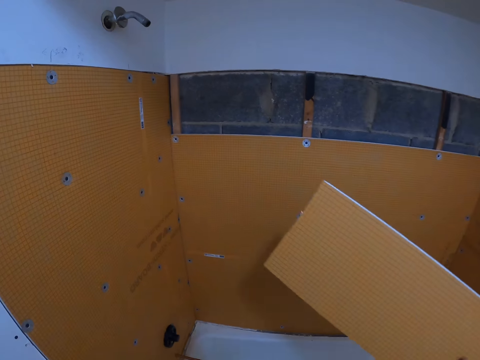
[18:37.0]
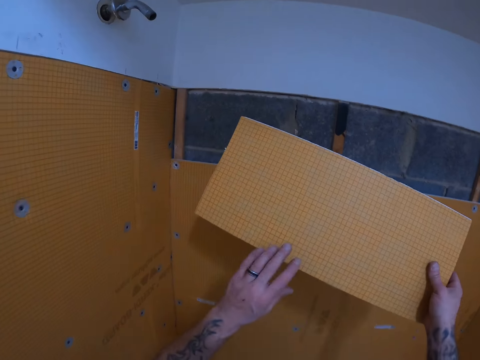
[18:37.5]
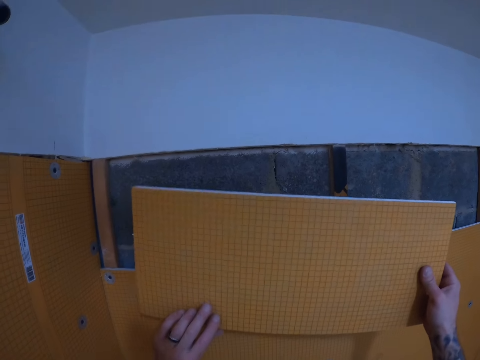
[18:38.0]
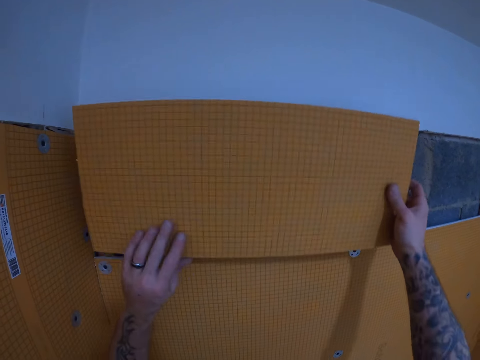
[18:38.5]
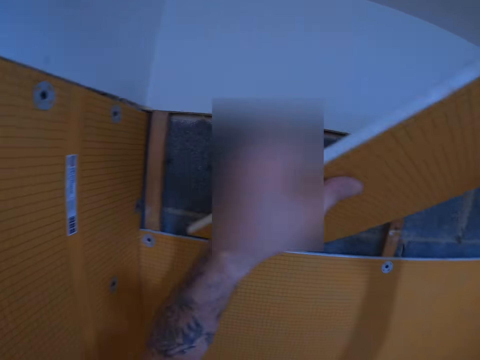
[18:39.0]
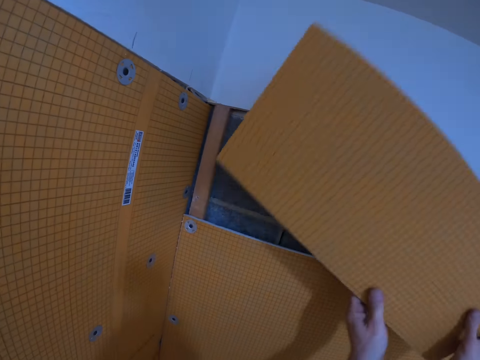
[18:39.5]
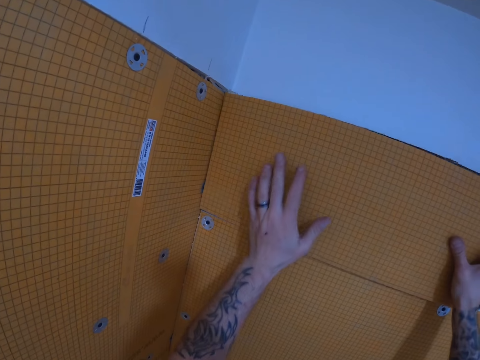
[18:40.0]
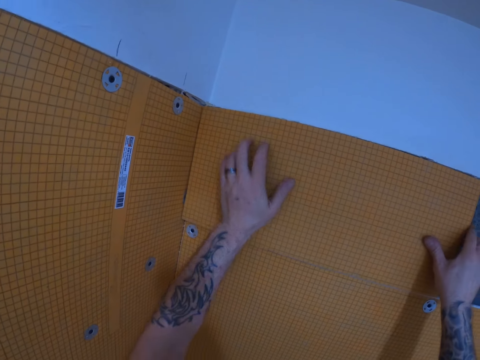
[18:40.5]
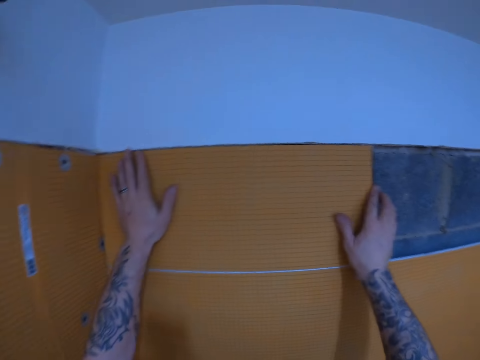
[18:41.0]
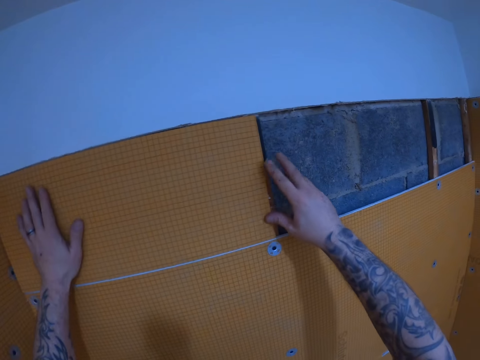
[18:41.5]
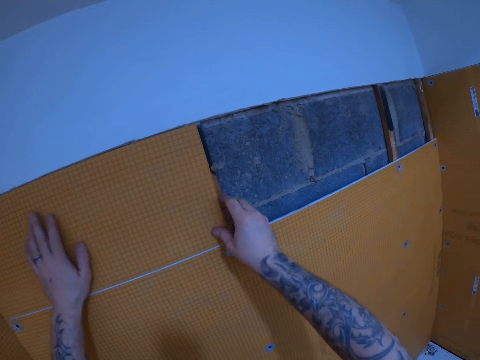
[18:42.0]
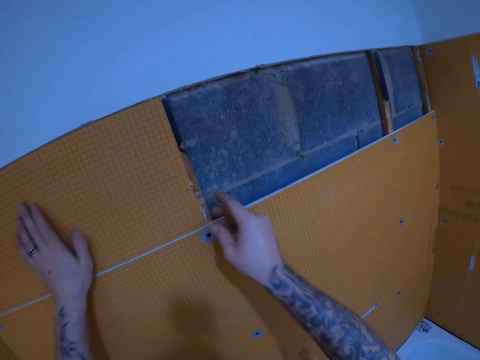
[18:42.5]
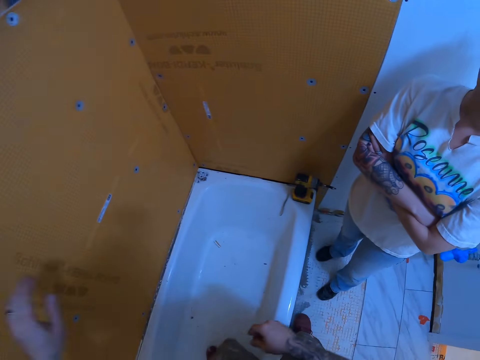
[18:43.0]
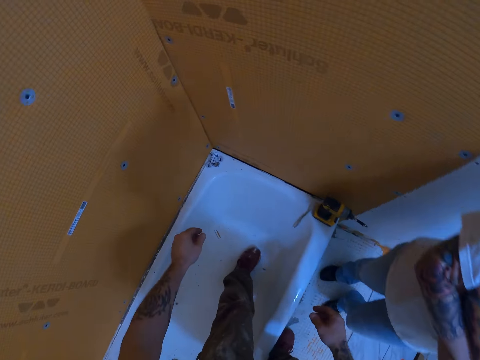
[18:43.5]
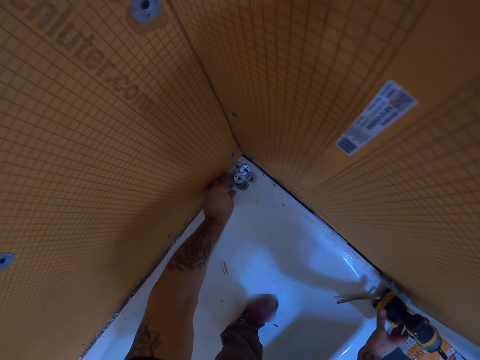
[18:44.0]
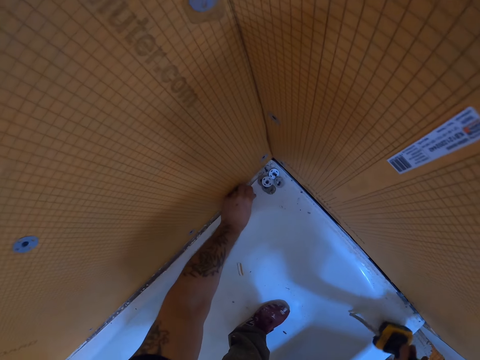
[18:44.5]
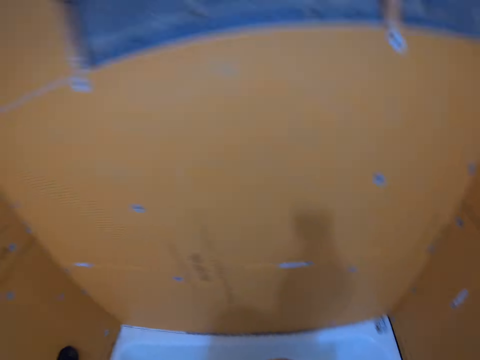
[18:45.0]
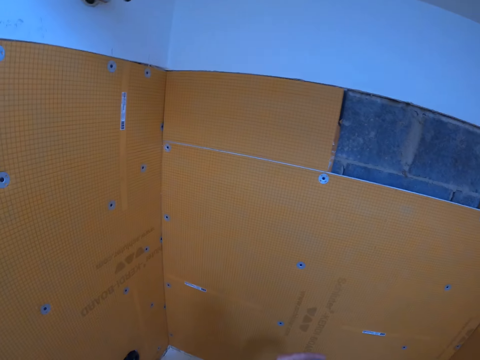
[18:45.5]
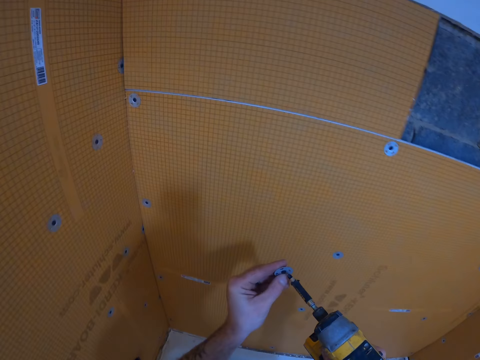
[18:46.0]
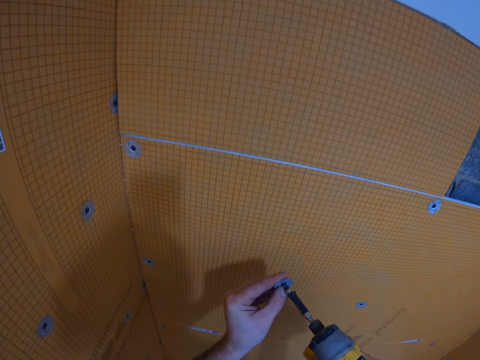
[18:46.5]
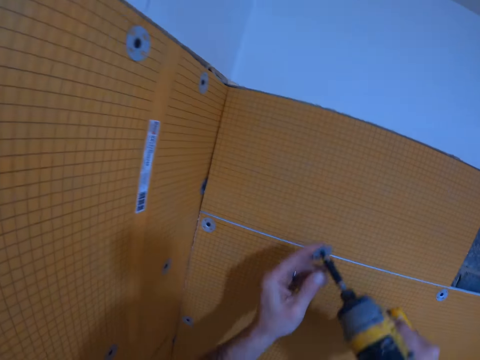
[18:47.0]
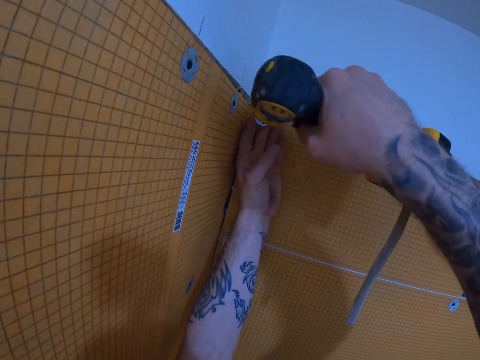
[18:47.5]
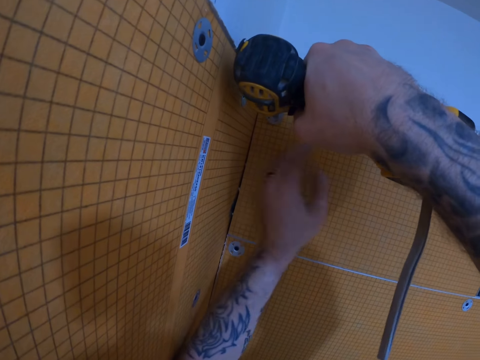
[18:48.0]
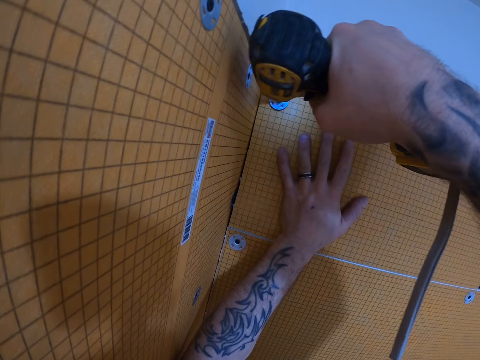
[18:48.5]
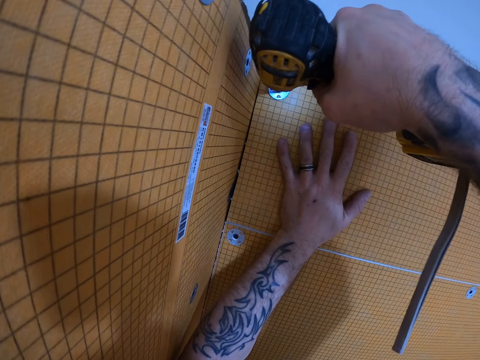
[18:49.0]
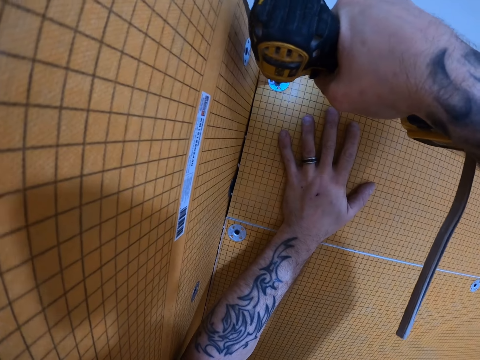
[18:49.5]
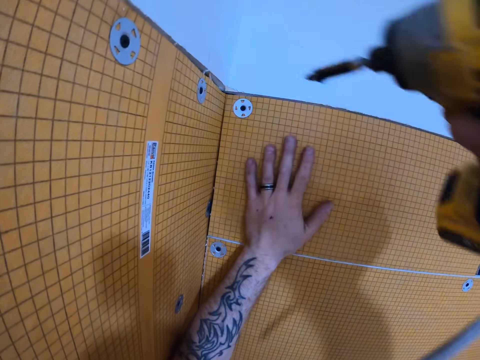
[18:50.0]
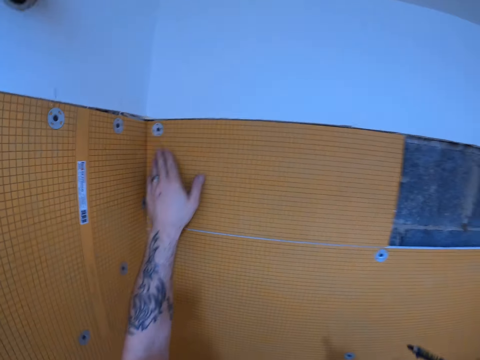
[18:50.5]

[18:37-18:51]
The camera wearer inserts the tile backer board in the wall. They put a wall paper on the wall. A lady walks around a room. The camera wearer picks a tile backer washer on the bath tub and picks a hand drill on the top of the bathtub. They insert the tile backer washer into the hand drill. They insert a wall paper holder in the wall with a nail gun. They drill the tile backer washer into the tile backer board.

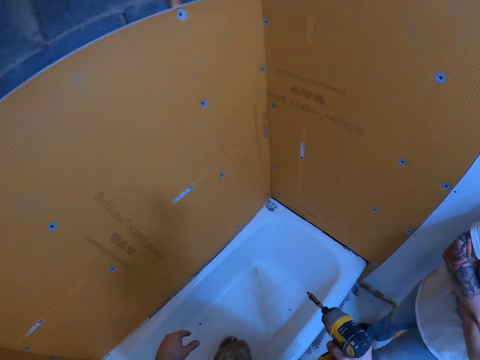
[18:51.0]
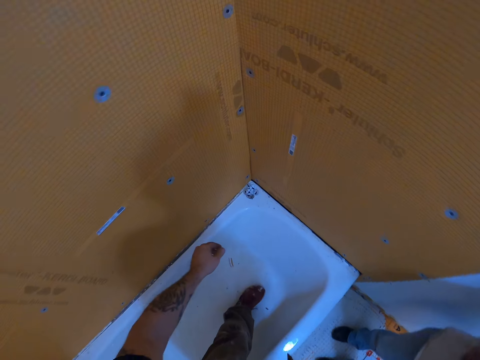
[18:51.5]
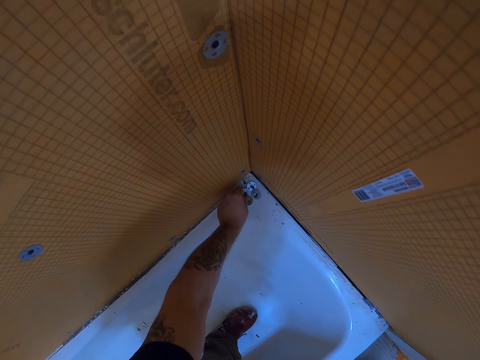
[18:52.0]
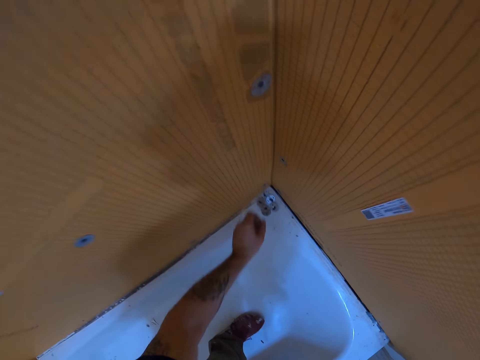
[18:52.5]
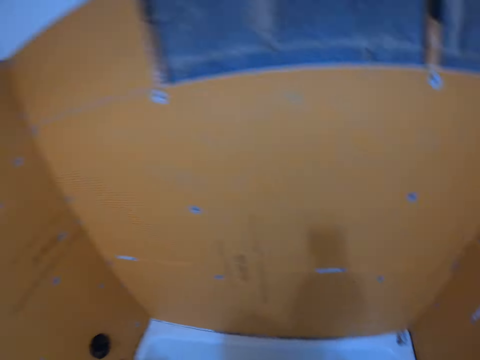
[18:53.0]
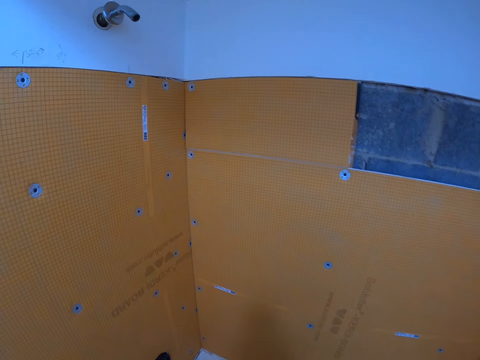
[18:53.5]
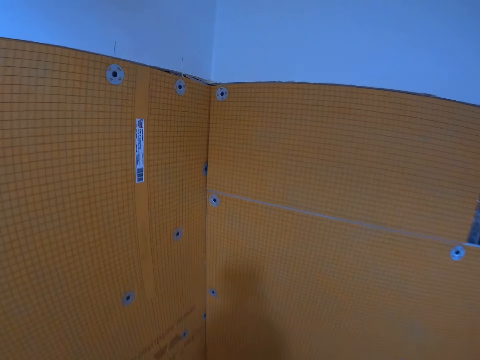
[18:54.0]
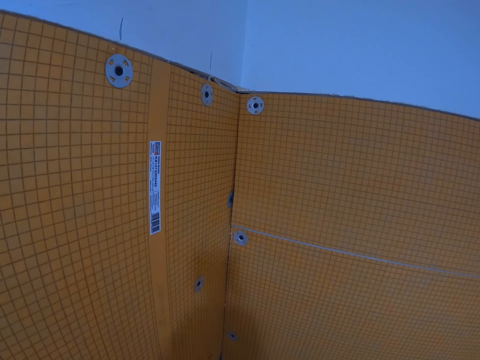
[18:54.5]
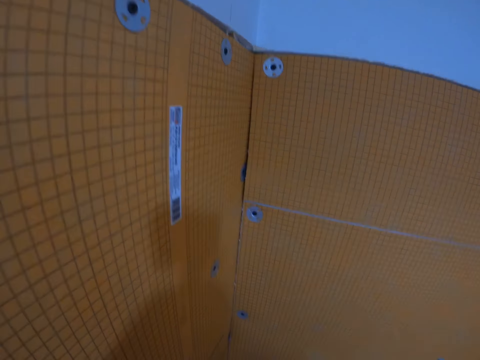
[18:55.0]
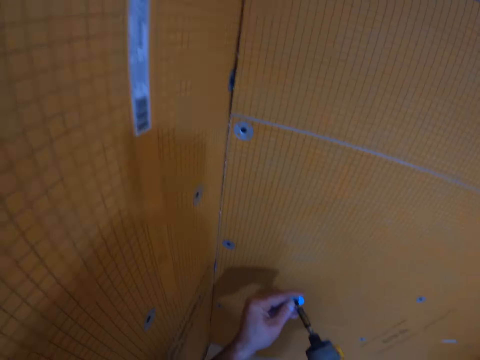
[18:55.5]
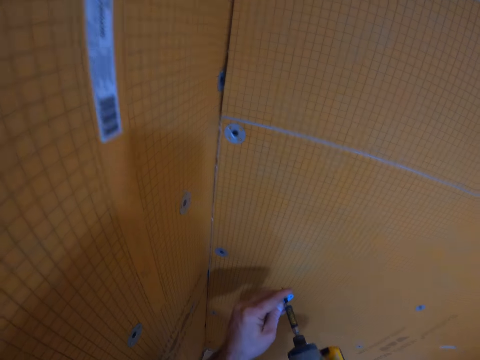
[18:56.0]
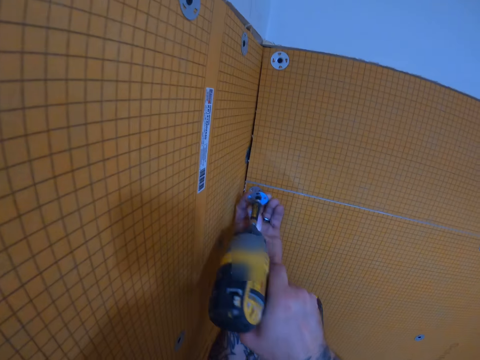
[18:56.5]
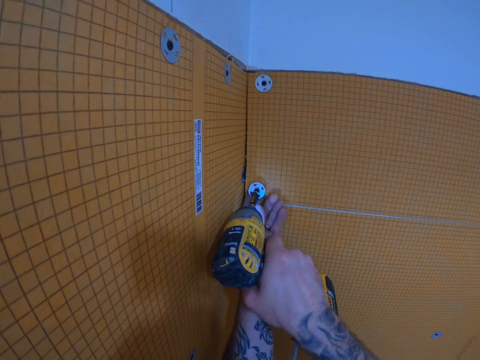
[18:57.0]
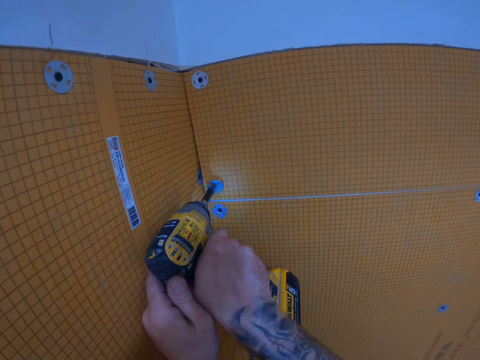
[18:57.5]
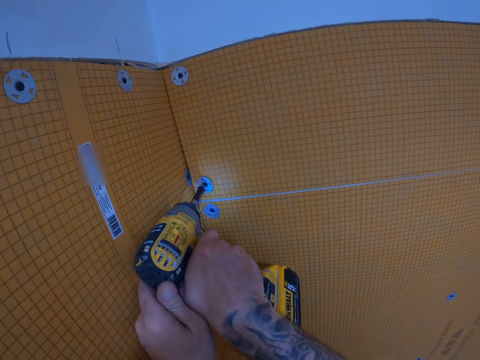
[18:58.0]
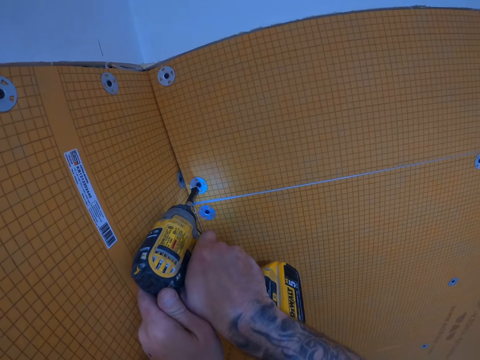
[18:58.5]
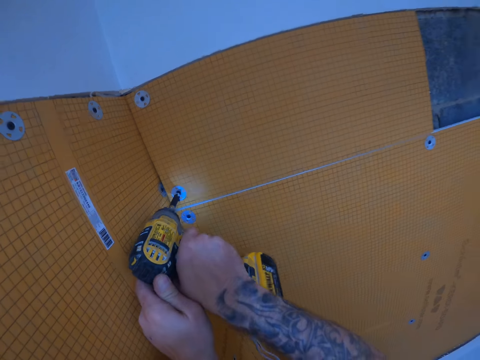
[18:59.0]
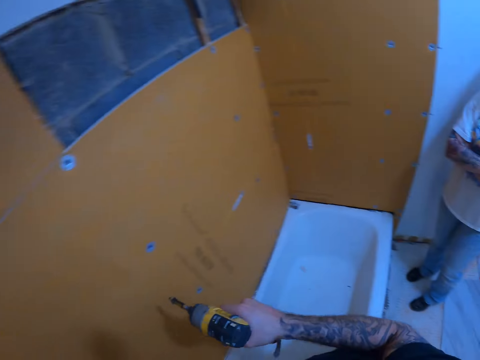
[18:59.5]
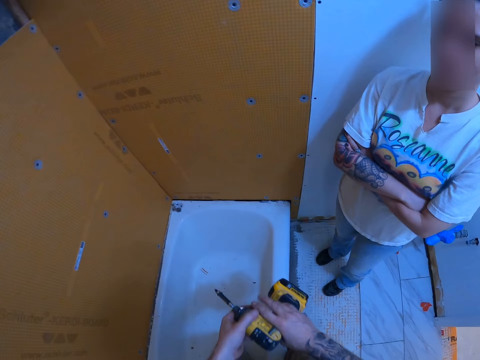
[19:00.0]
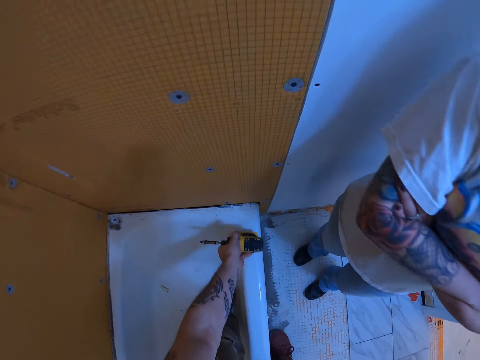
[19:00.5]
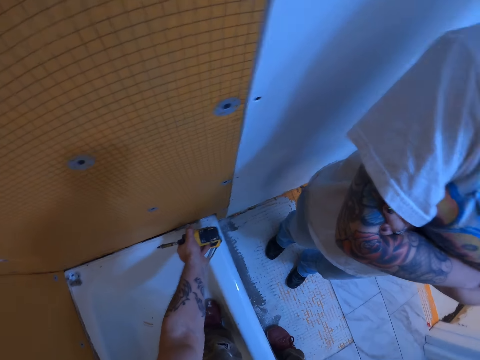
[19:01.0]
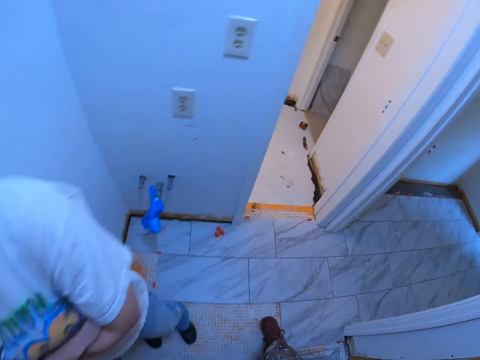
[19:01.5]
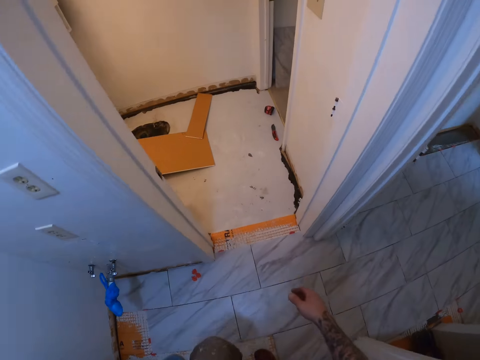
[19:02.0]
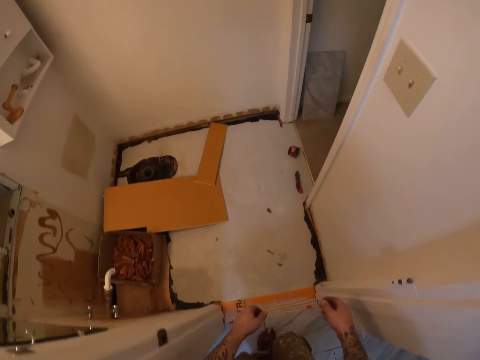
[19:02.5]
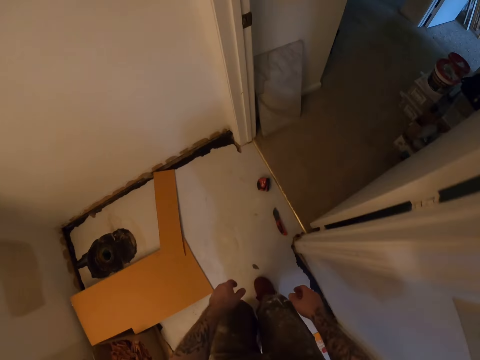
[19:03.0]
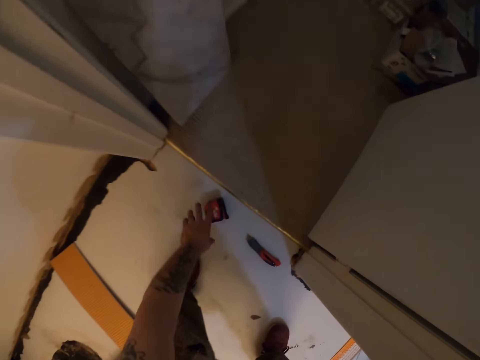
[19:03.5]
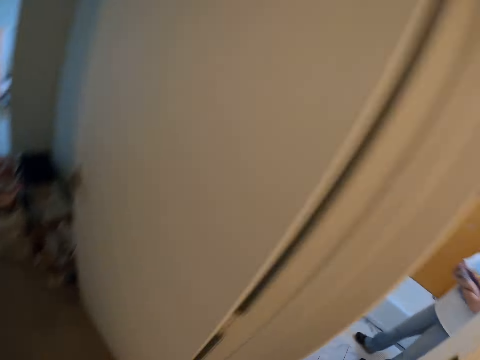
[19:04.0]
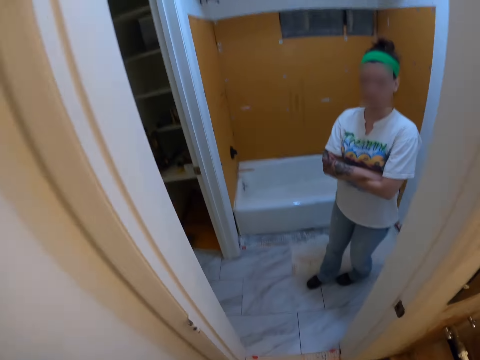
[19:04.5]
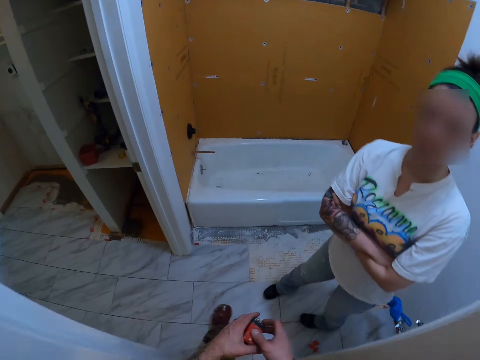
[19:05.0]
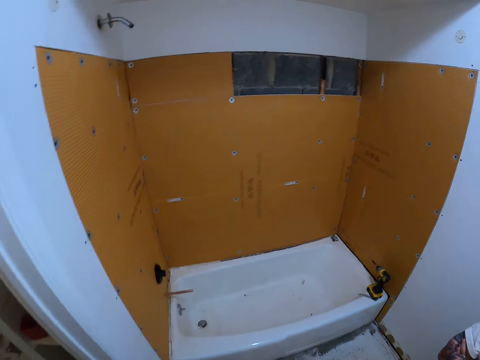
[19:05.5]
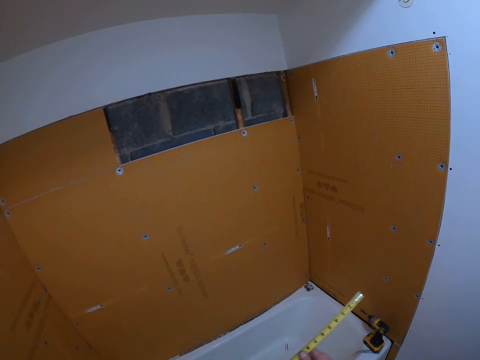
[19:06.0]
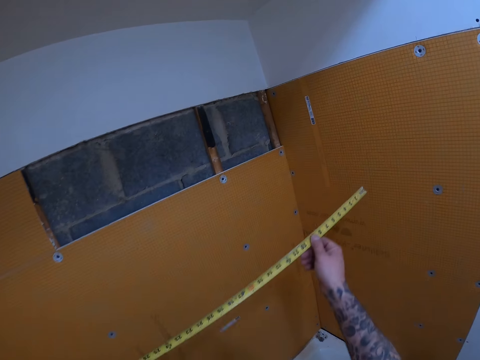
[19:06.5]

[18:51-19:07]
The camera wearer picks another tile backer washer from the bath tub. They insert the tile backer washer into the hand drill. They drill the tile backer washer into the tile backer board. They nail a wall paper holder with a nail gun. They drop the hand drill on the top of the bathtub. They walk around a room. They pick the tape measure from the floor. They walk around the room.
